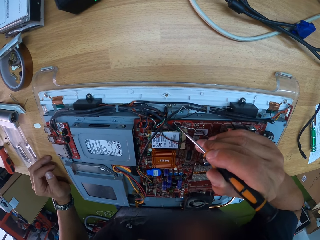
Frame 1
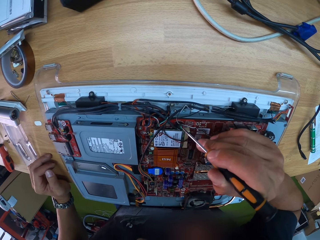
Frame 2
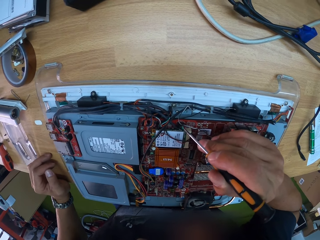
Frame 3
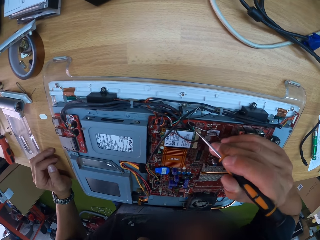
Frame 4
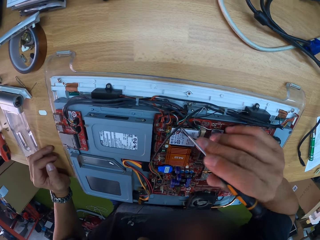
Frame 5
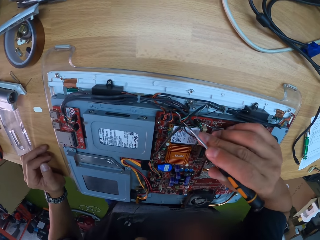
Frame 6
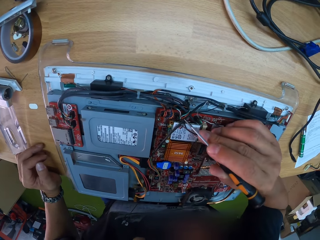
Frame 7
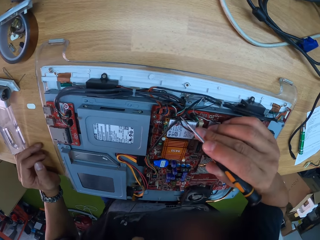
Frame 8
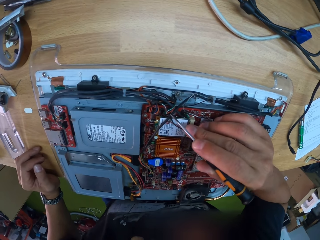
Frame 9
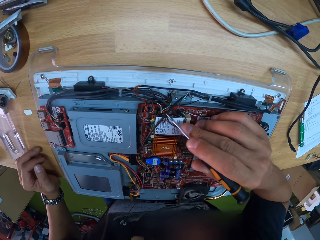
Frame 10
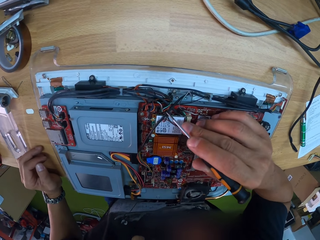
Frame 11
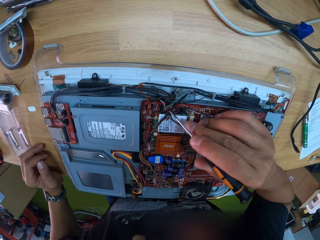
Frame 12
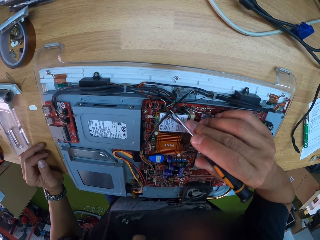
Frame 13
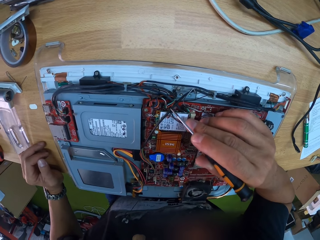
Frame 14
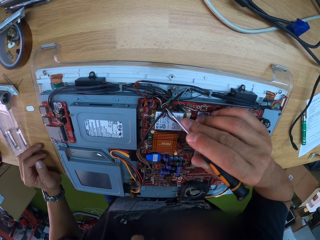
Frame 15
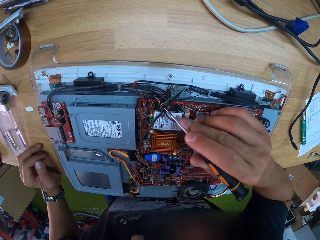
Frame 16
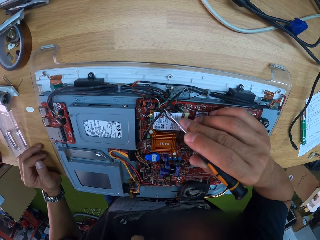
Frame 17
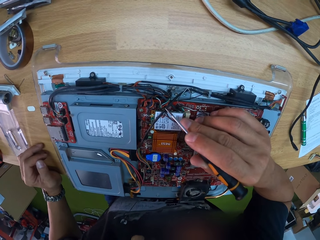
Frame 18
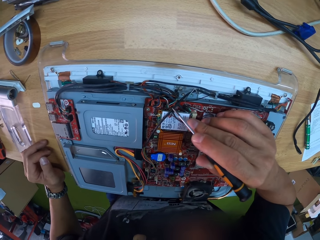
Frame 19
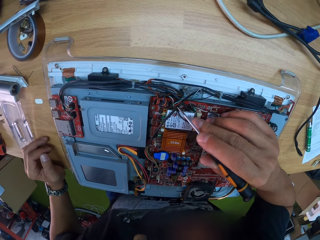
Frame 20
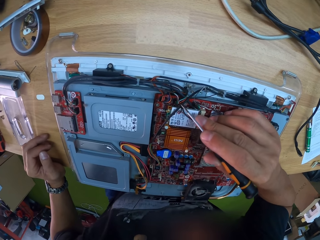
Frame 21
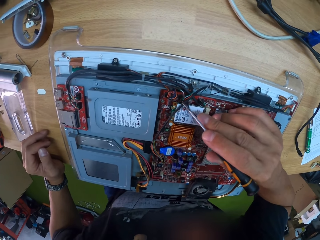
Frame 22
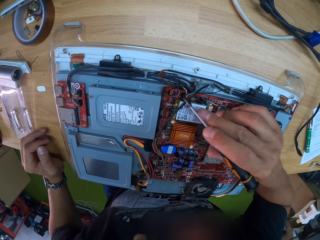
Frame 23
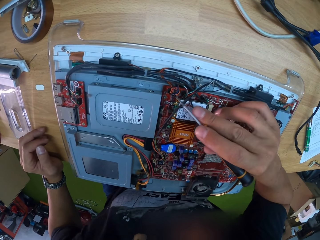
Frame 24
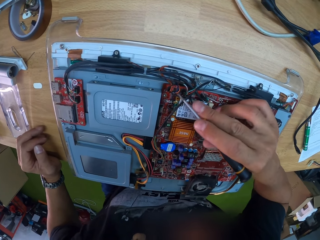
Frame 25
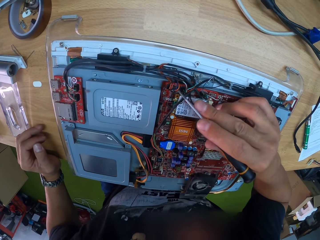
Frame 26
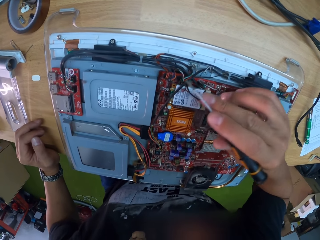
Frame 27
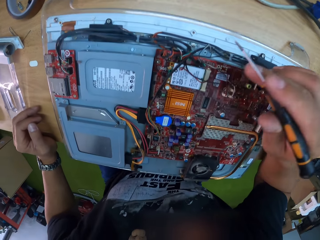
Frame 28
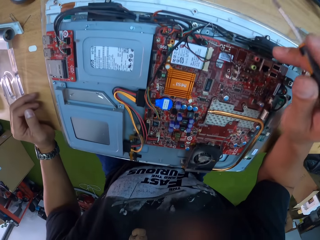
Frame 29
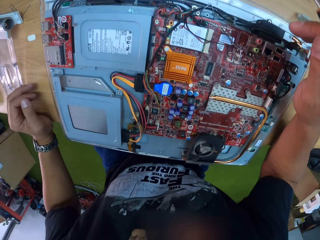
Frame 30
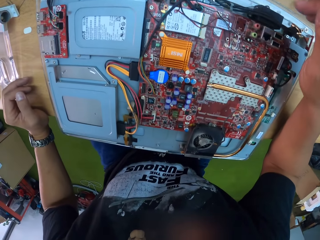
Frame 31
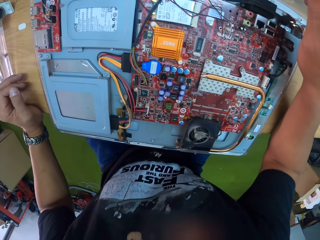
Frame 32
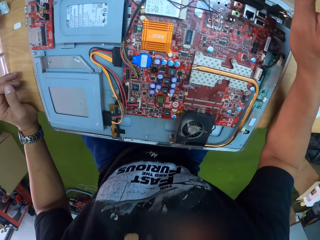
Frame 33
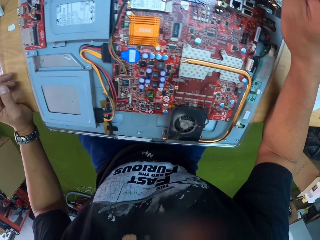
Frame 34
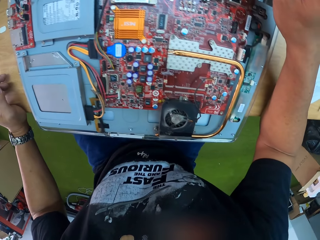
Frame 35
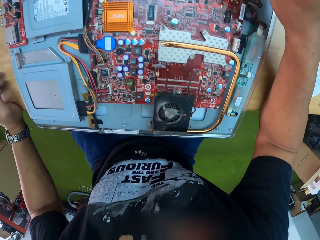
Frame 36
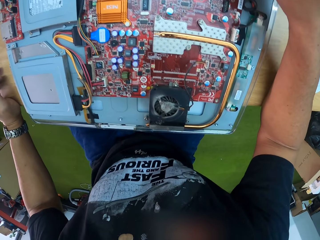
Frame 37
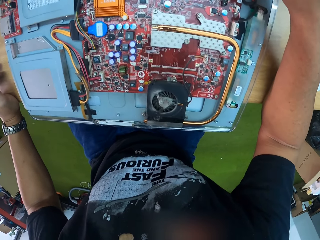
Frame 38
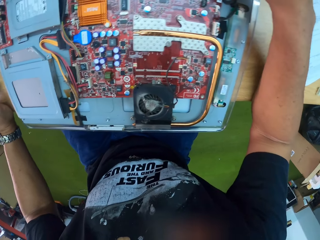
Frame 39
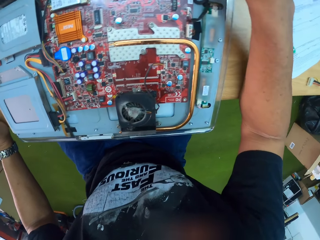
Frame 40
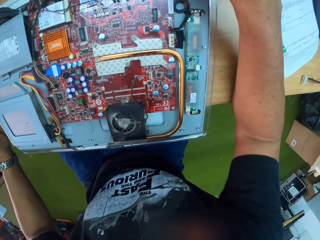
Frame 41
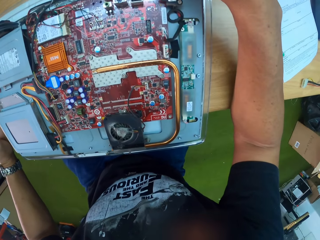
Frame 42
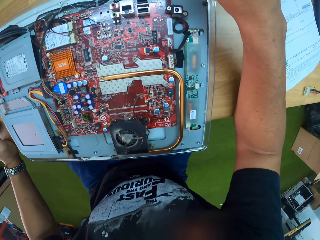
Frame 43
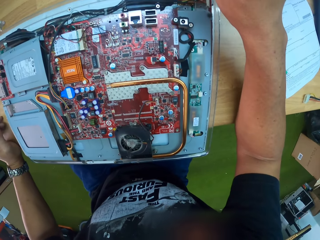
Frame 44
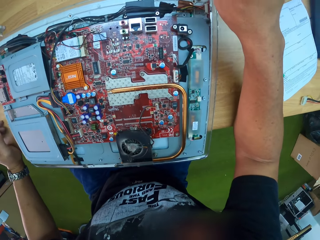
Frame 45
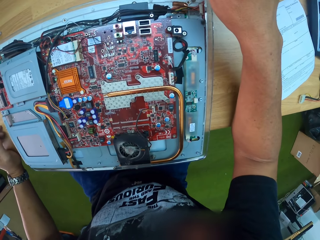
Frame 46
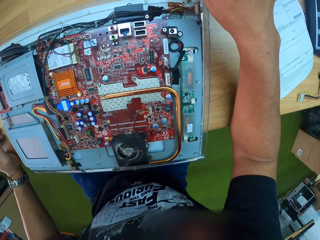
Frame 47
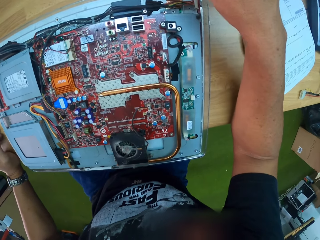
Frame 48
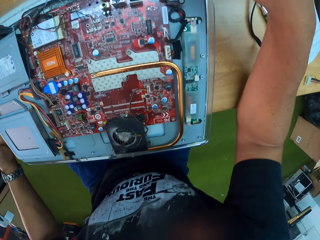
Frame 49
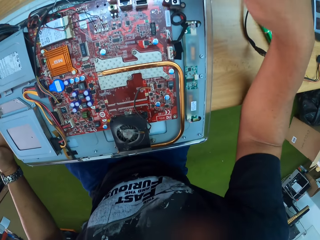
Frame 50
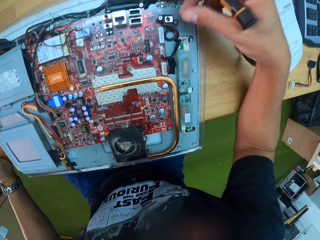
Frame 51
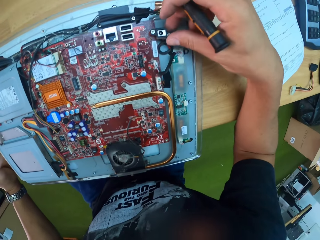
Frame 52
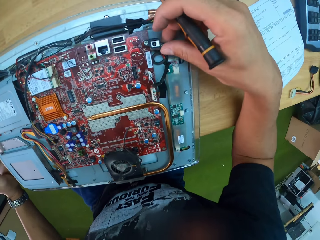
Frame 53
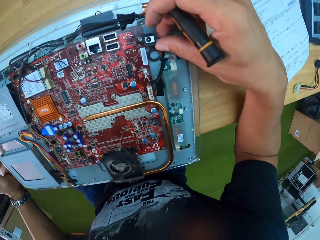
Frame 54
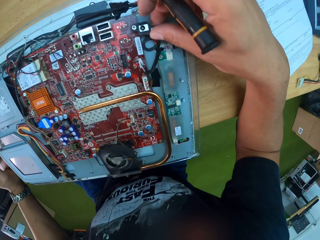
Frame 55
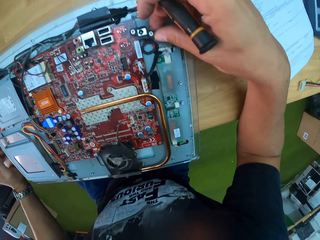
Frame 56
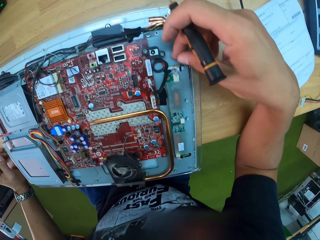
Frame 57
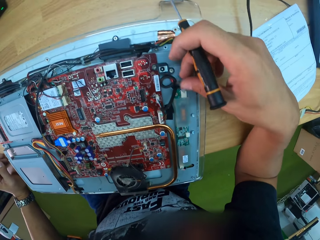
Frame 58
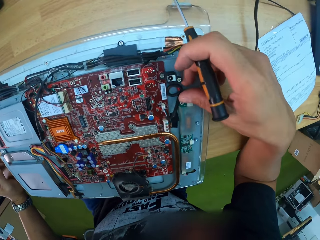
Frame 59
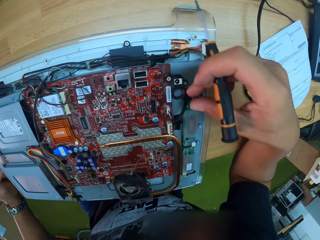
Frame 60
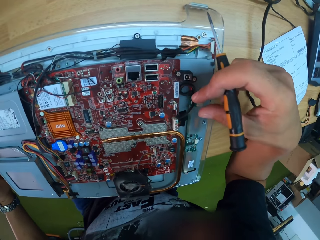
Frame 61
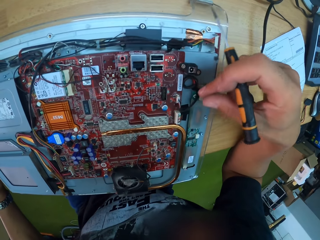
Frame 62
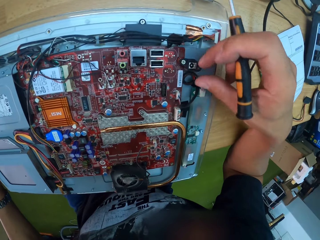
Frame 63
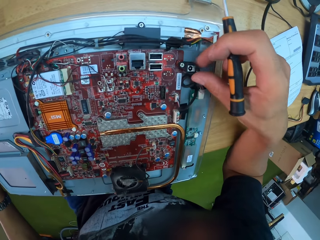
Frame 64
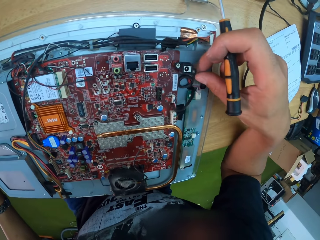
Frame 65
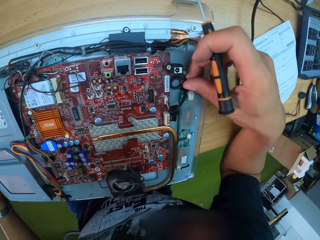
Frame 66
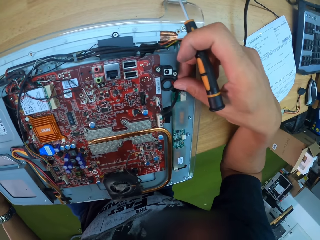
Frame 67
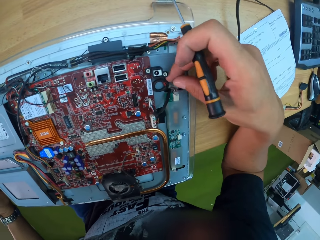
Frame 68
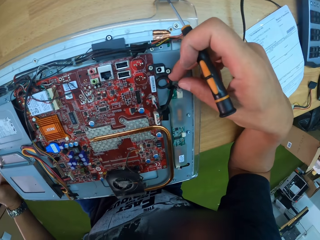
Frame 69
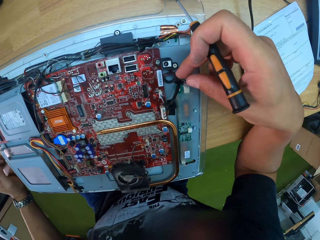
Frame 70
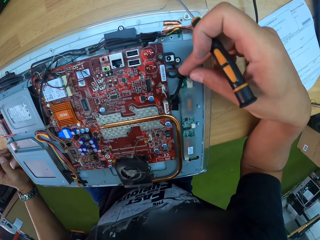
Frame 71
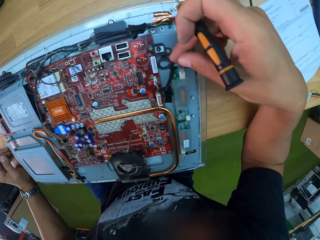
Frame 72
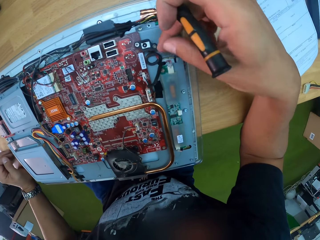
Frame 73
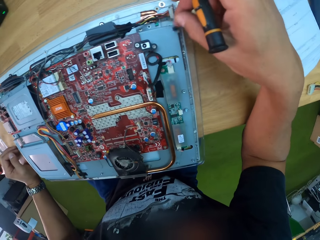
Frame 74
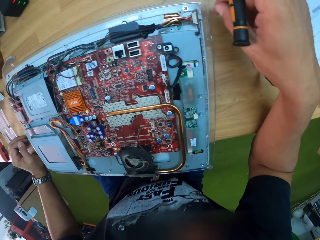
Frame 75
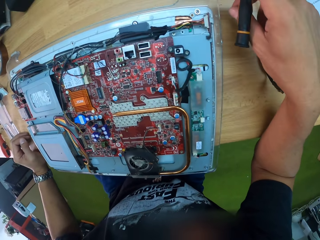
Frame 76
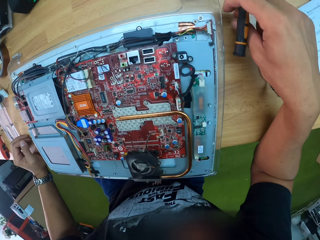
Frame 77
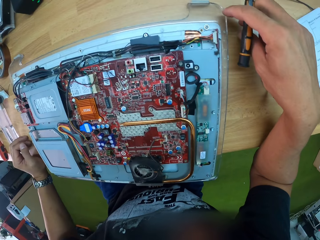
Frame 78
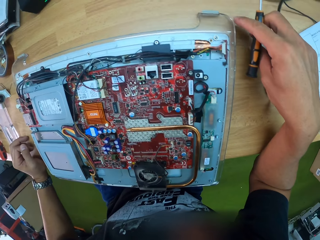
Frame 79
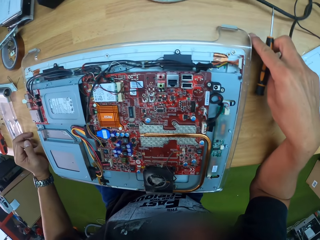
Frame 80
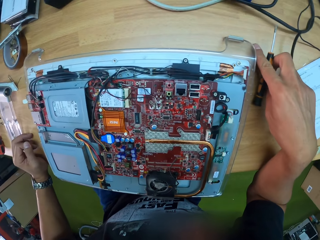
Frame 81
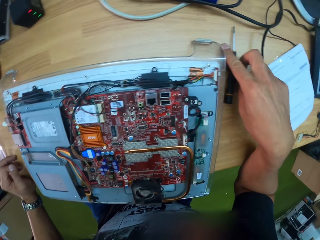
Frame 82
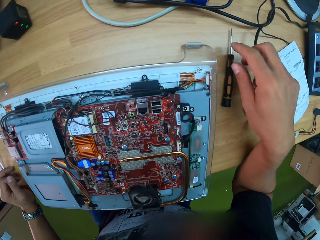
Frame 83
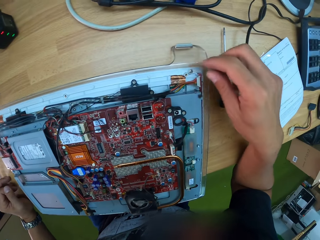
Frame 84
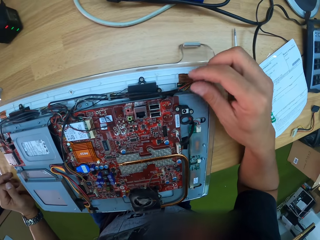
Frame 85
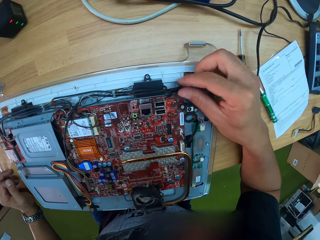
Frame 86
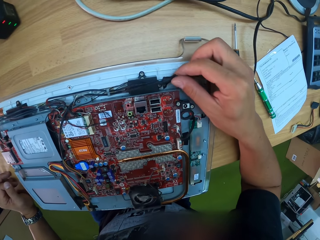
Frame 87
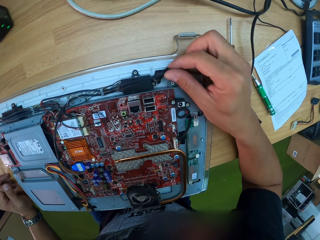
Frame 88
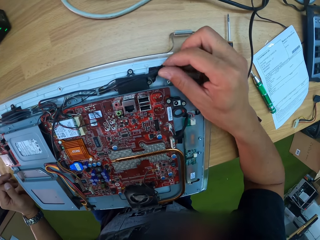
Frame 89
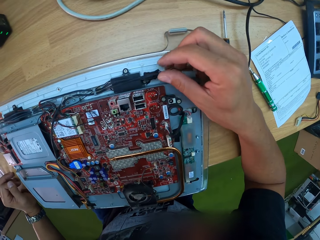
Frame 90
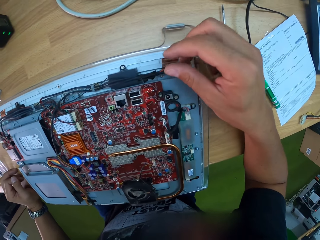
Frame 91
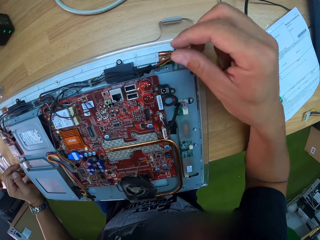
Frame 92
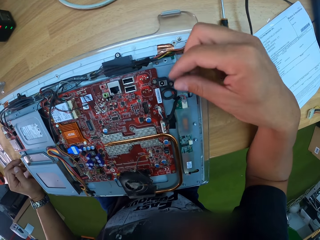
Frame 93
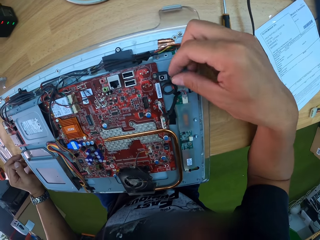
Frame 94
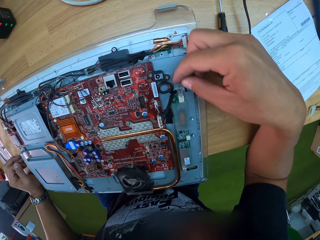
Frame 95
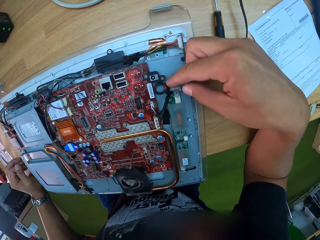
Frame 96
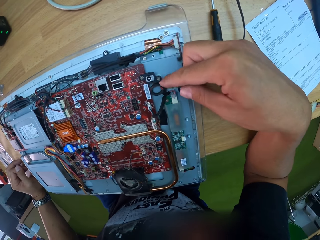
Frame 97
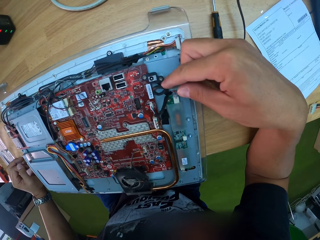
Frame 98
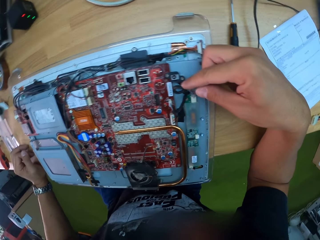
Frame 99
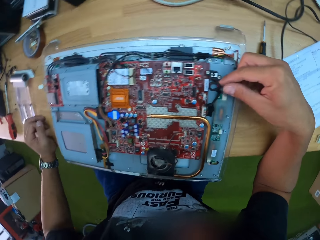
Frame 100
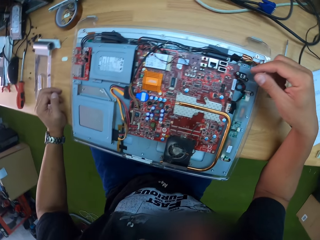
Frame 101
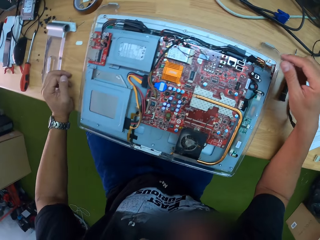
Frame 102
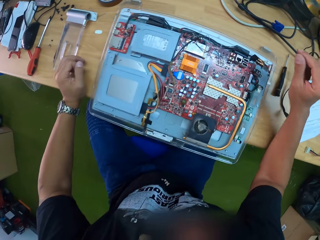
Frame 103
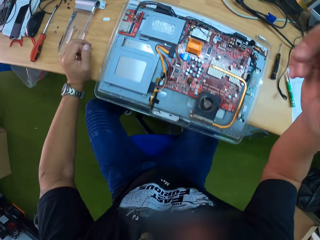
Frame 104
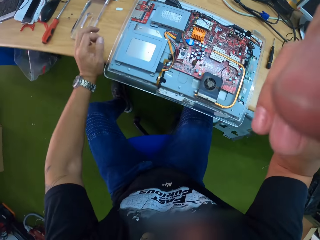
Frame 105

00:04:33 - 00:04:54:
The camera wearer looks at a machine. He moves a wire in the motherboard with his right hand. He touches a nut with a hand. He places the screwdriver in his right hand on the table. He moves the wire in the motherboard with his right hand. He touches the wire. He moves the wire in the motherboard with his right hand again.
